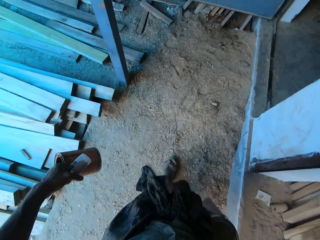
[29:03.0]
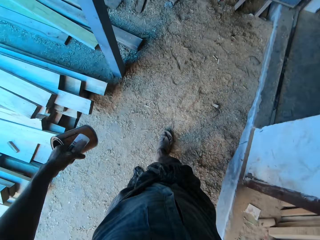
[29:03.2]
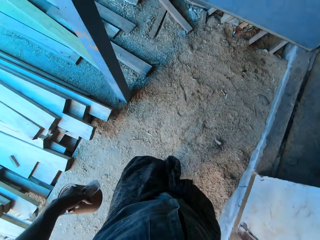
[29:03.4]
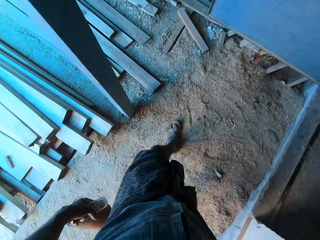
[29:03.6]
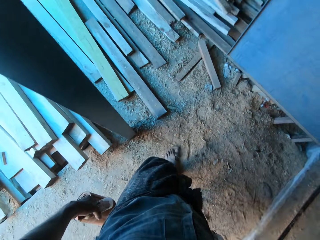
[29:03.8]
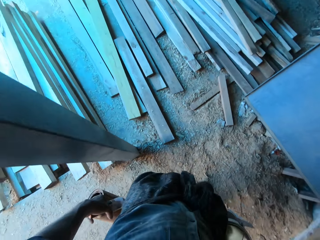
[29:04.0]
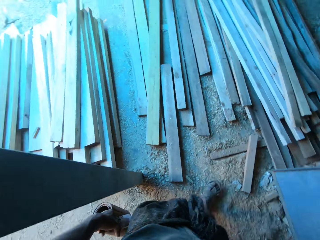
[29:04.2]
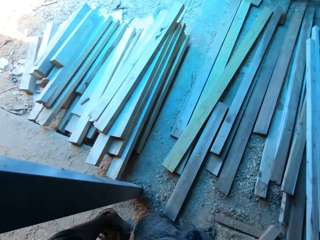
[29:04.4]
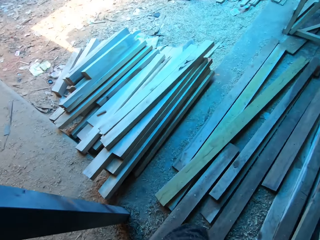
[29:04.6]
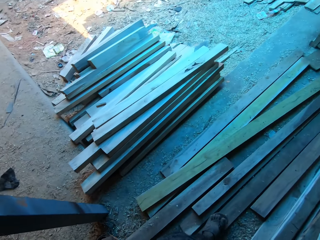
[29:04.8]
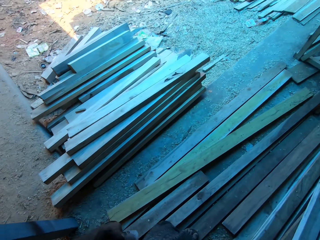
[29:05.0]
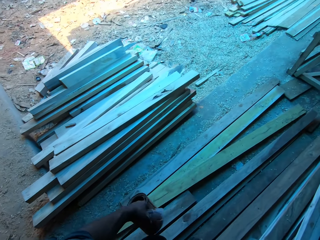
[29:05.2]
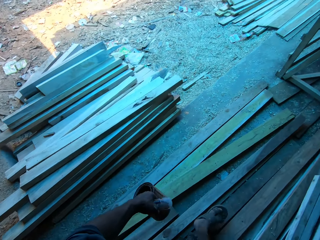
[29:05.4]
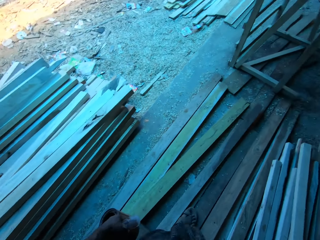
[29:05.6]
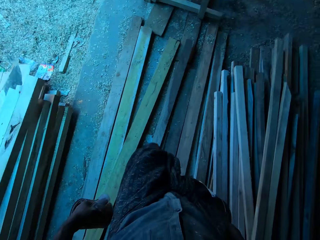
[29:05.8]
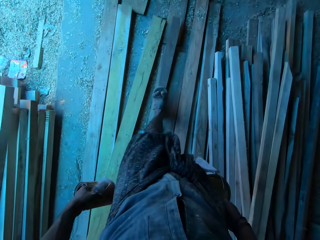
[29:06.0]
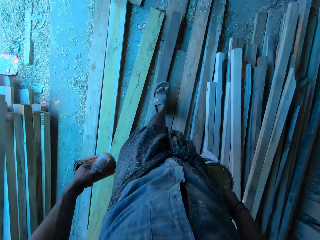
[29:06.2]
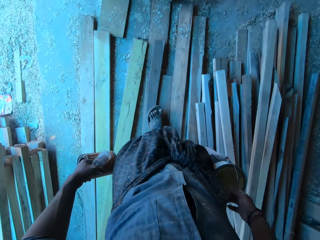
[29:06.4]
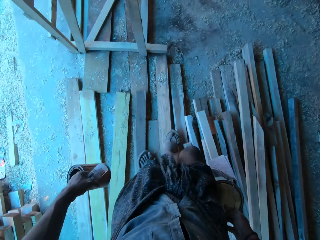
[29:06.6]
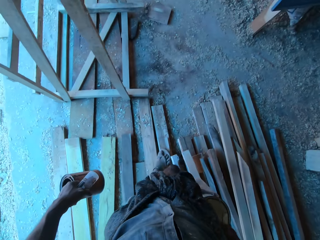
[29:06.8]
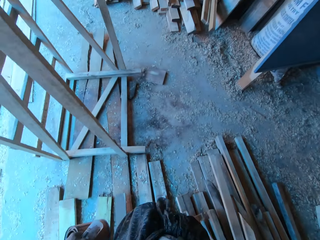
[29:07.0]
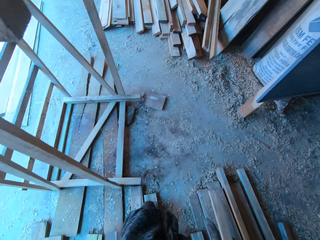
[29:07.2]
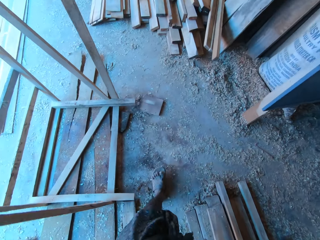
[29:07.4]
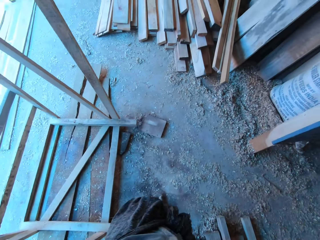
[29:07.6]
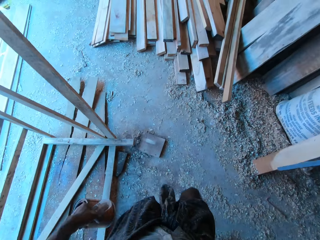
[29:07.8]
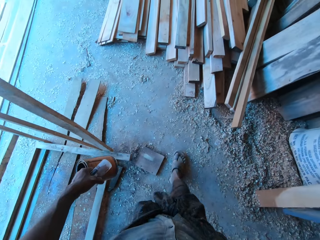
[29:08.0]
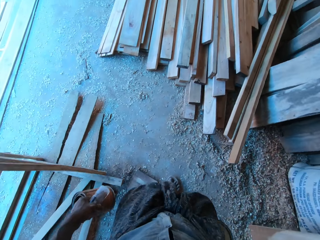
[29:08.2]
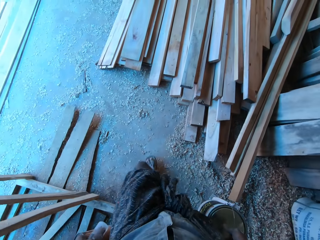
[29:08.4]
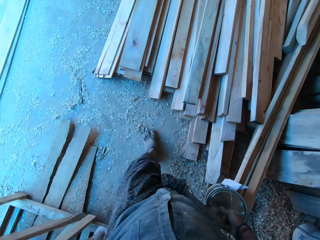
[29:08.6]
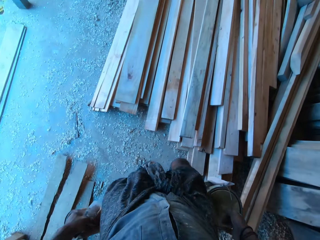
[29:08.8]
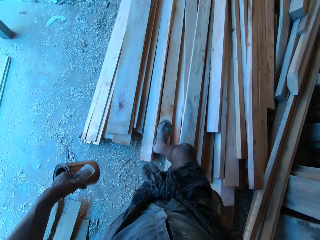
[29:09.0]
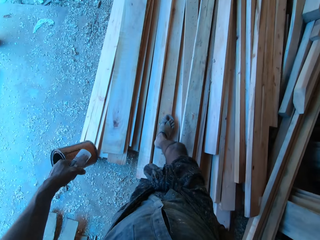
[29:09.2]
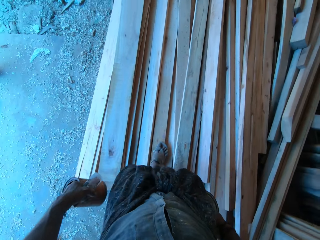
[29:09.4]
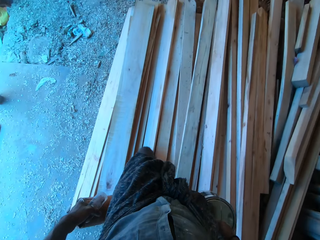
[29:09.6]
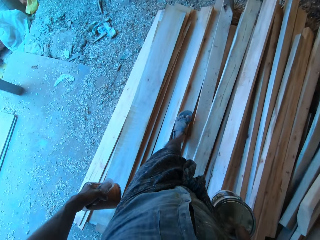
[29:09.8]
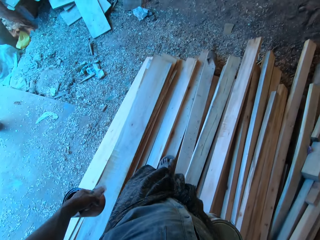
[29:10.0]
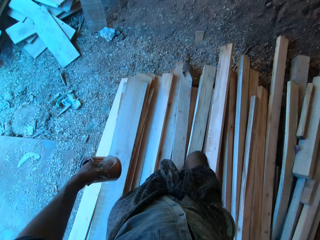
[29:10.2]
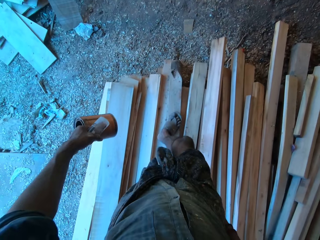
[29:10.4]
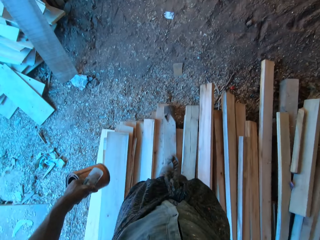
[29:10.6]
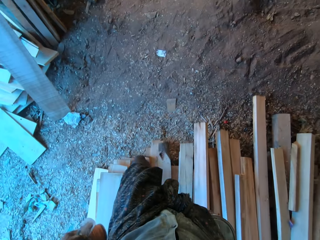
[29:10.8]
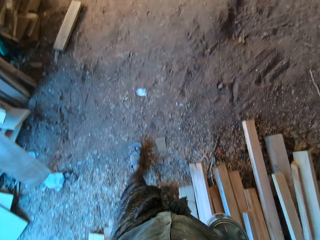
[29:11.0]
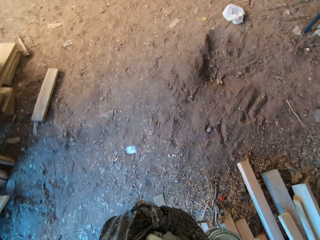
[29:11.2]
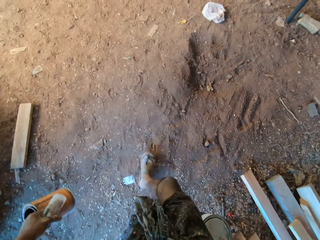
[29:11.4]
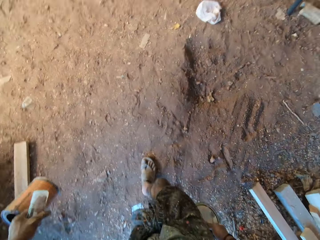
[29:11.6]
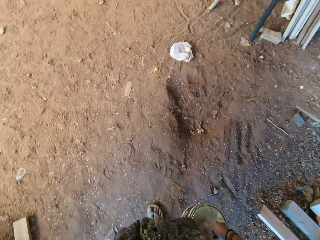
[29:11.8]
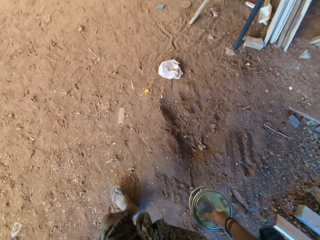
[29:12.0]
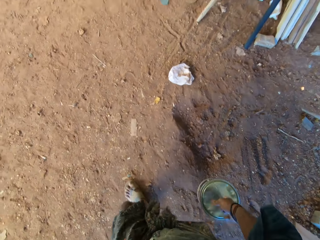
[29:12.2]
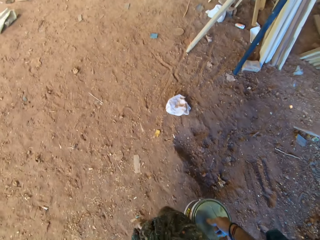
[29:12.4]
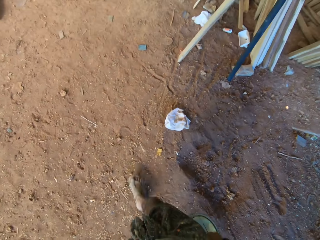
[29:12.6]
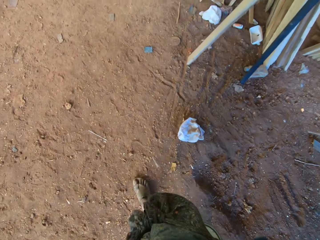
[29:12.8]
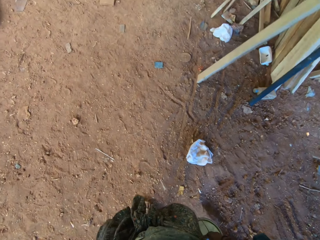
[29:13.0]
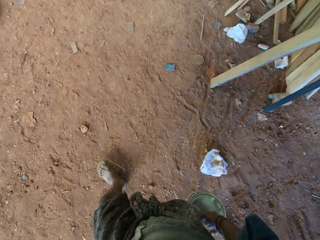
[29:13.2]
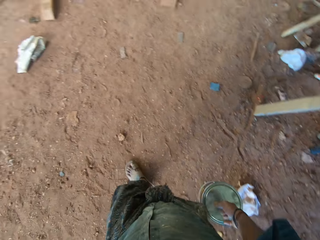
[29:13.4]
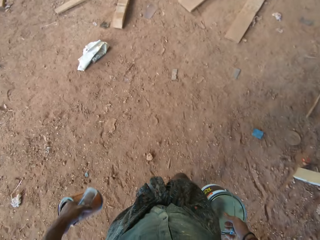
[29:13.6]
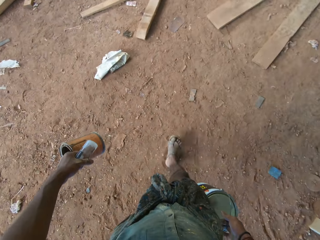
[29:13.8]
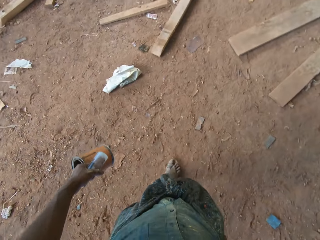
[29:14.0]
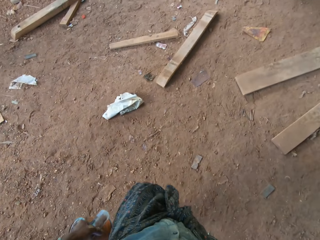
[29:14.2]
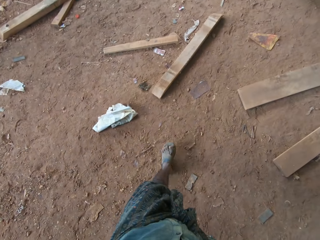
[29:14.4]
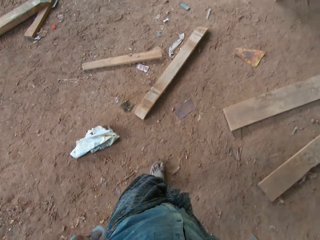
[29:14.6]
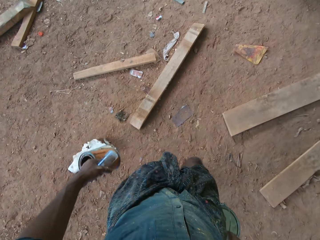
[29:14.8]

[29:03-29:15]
The camera wearer walks, talks and breathes.

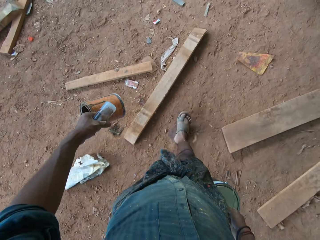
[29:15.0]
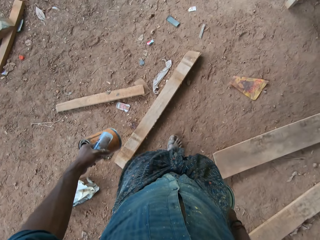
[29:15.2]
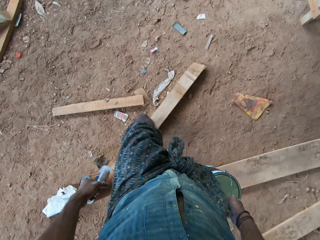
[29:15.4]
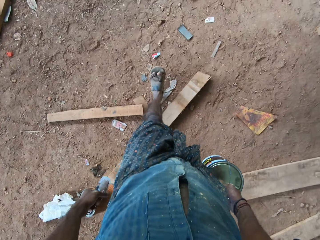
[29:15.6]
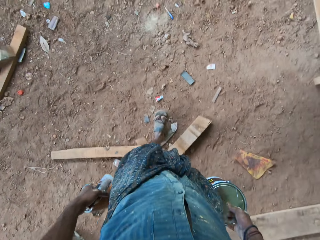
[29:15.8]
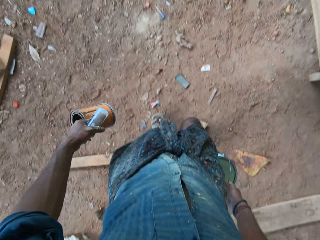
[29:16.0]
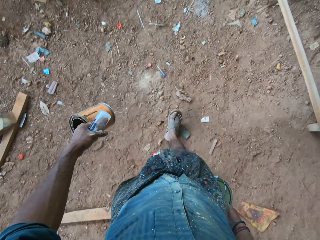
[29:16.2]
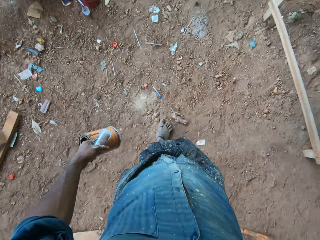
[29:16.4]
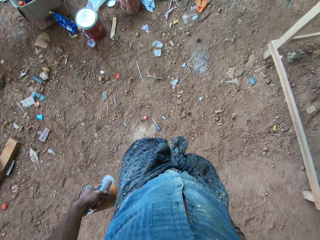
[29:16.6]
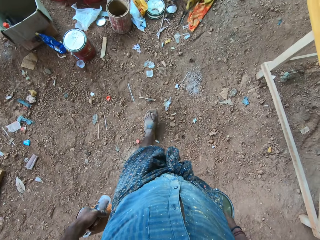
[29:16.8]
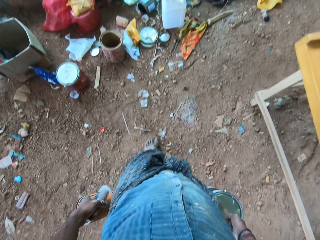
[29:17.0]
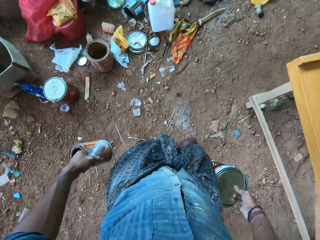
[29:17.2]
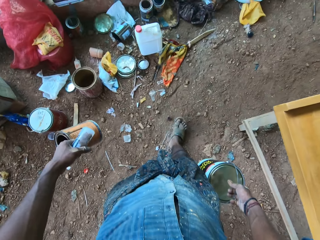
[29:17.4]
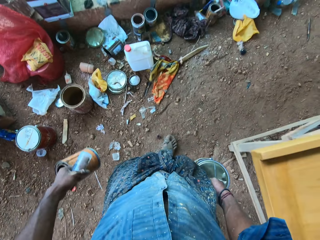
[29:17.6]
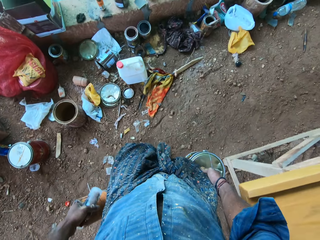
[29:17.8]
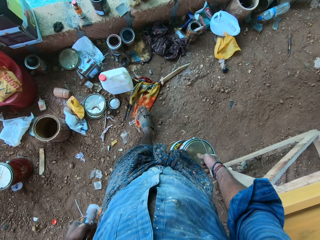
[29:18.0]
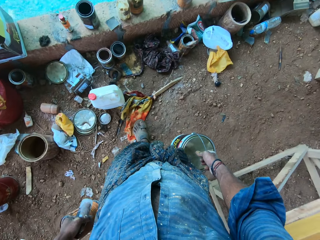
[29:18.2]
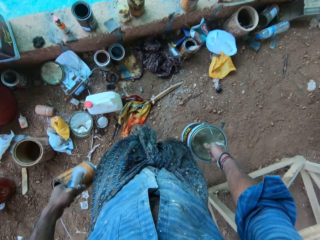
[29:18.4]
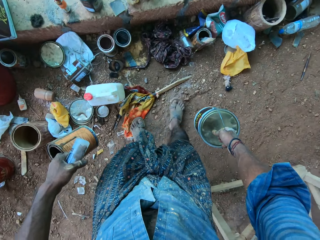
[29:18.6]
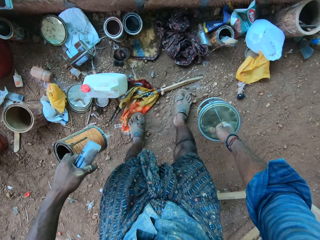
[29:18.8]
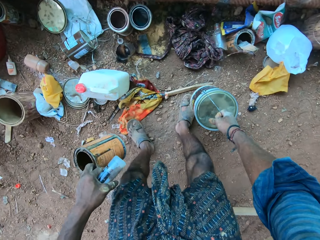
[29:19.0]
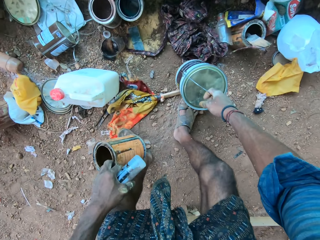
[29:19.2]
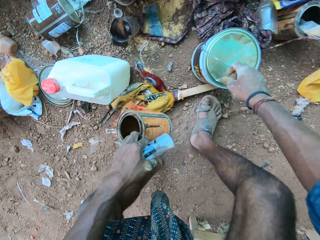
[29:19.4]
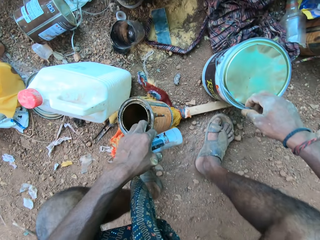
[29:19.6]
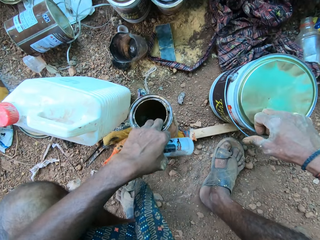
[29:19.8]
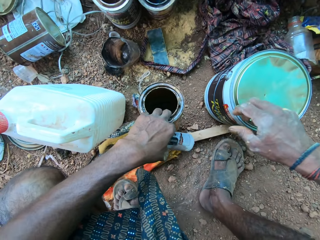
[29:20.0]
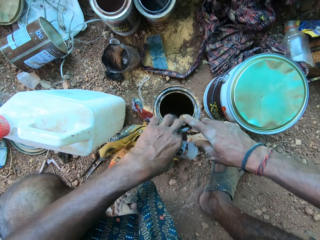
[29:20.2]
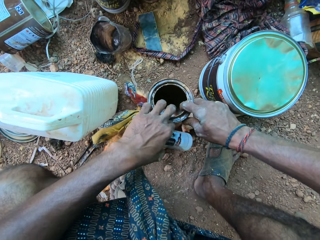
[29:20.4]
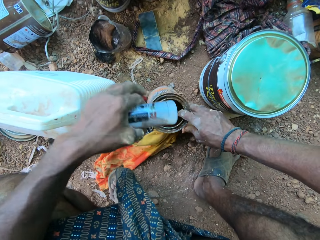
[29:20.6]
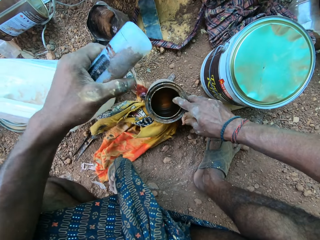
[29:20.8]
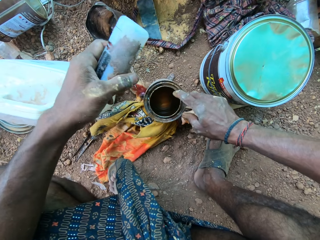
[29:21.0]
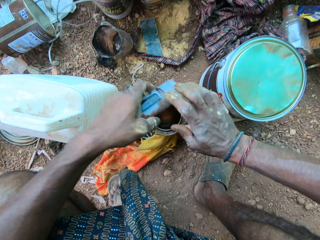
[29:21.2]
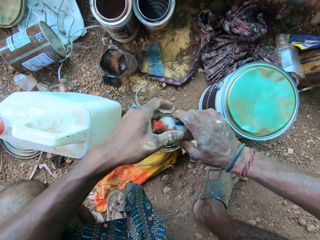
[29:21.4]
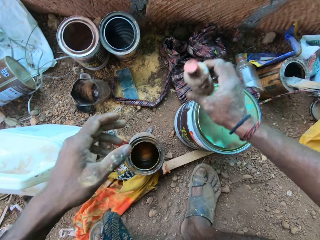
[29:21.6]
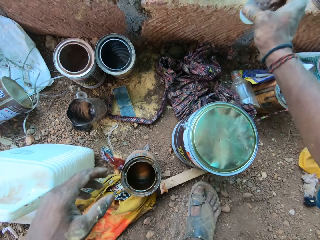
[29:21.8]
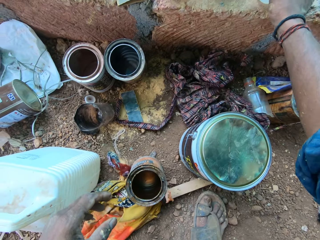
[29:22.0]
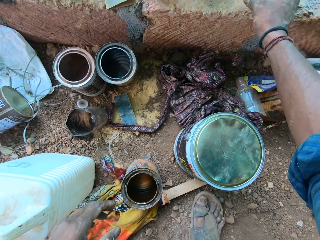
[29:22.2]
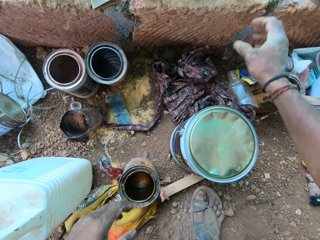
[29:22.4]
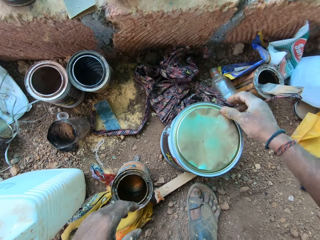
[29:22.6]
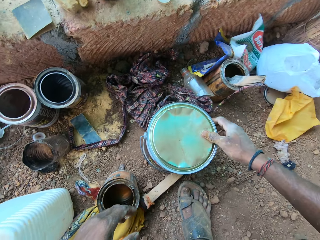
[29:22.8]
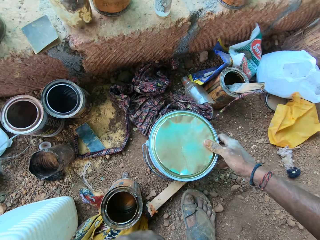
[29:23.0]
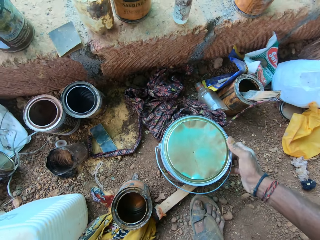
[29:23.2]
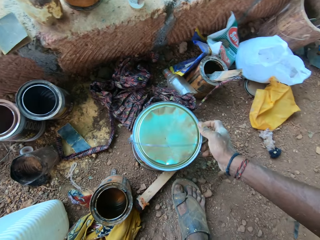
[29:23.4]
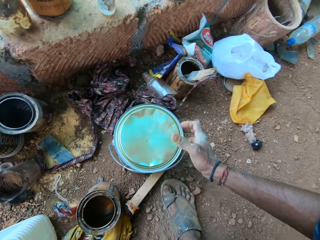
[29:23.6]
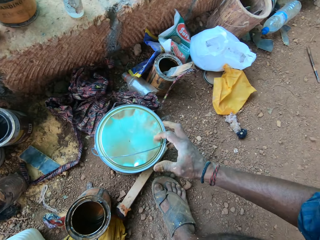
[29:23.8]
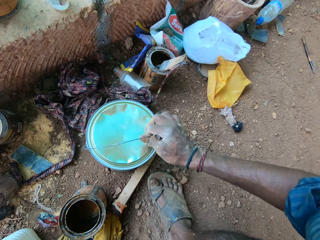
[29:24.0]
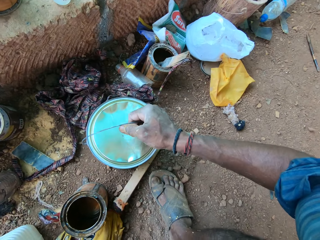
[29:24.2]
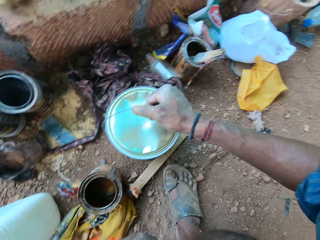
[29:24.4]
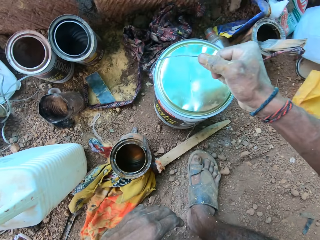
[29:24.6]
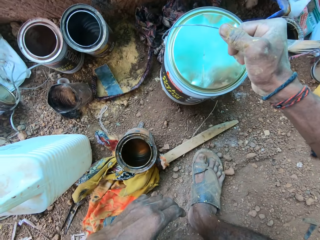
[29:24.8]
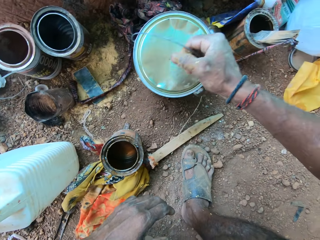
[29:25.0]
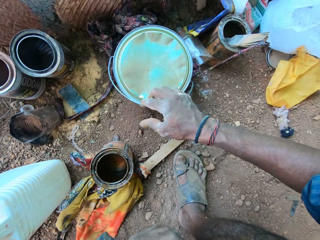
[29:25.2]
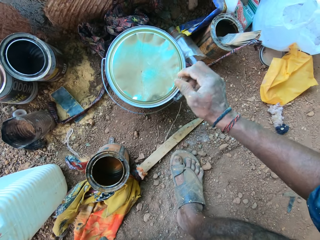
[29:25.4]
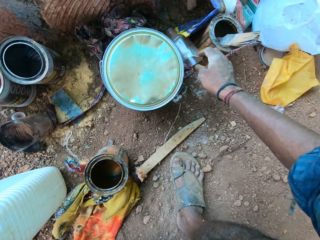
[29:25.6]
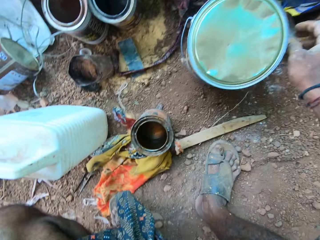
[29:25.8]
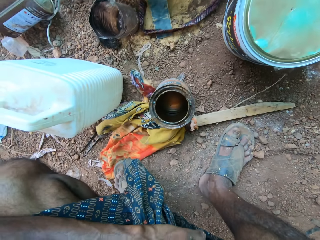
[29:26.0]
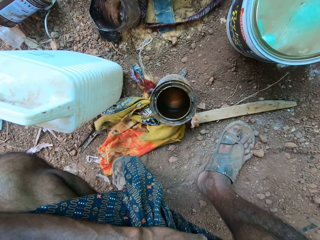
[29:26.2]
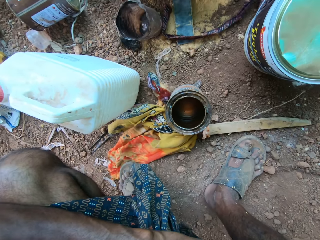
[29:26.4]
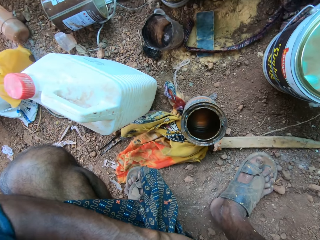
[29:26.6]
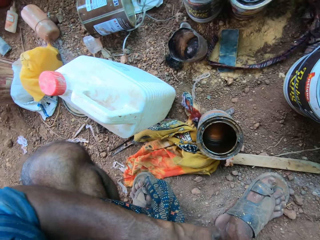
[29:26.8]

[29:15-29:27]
The camera wearer drops the paint can on the ground with his right hand. He passes the can from his left hand to his right hand. He drops the can on the ground with his right hand. He passes the plastic bottle from his left hand to his right hand. He drops the plastic bottle on the concrete brick with his right hand. He moves the paint can on the ground with his right hand. He picks up a container.
